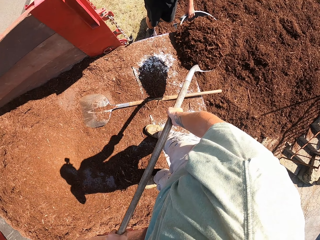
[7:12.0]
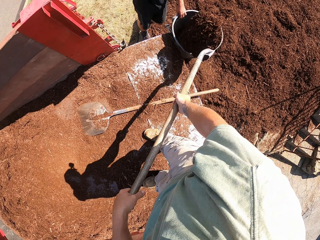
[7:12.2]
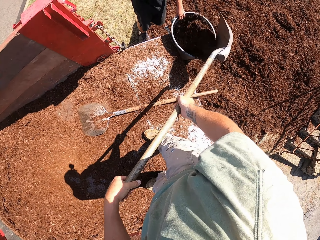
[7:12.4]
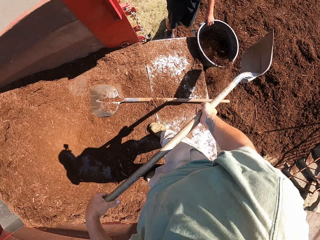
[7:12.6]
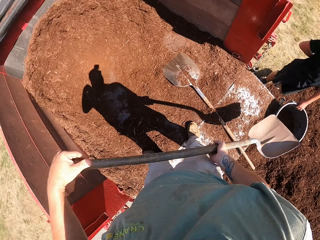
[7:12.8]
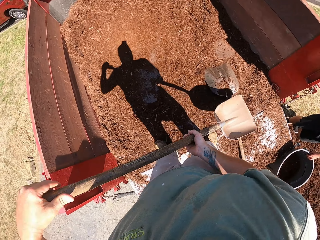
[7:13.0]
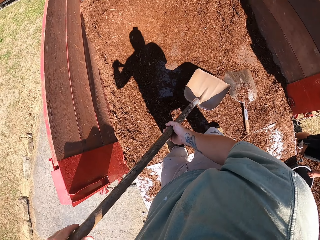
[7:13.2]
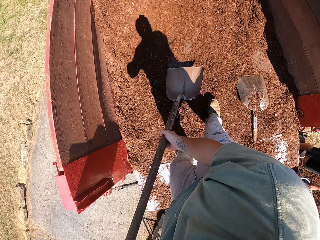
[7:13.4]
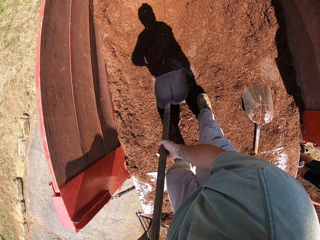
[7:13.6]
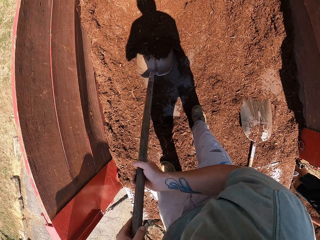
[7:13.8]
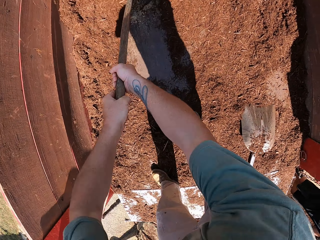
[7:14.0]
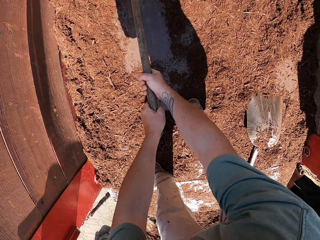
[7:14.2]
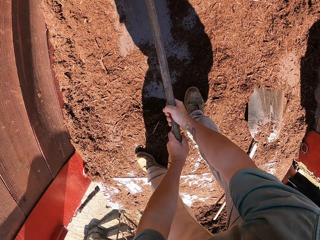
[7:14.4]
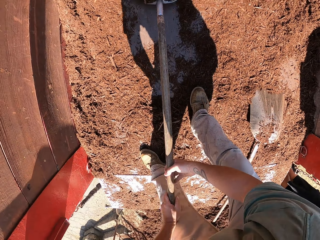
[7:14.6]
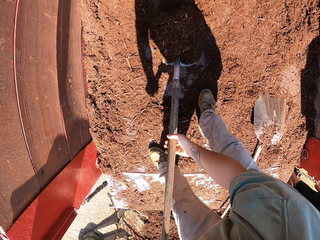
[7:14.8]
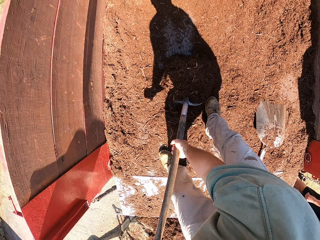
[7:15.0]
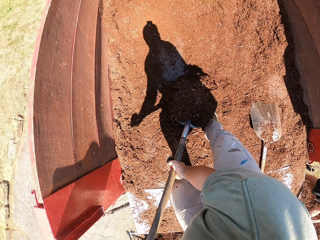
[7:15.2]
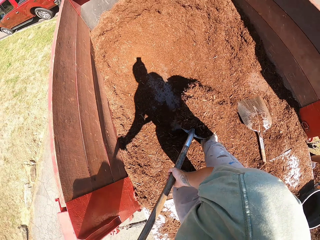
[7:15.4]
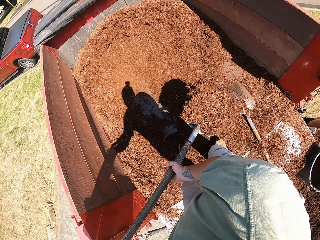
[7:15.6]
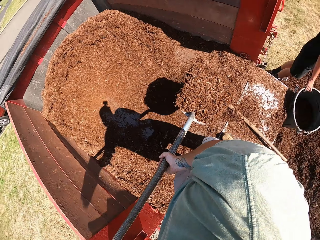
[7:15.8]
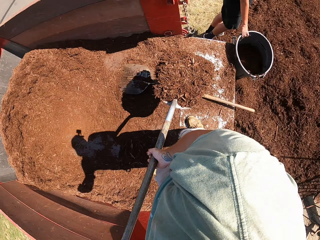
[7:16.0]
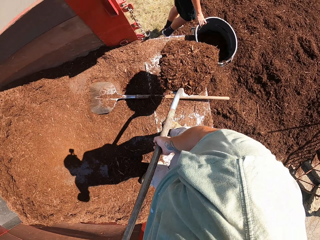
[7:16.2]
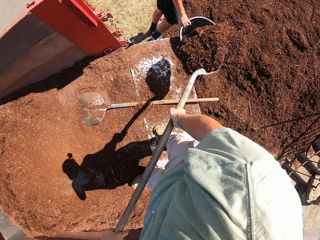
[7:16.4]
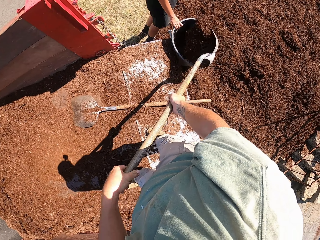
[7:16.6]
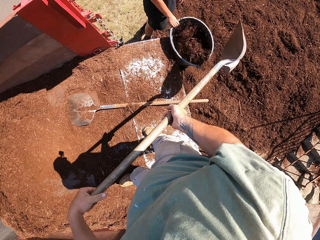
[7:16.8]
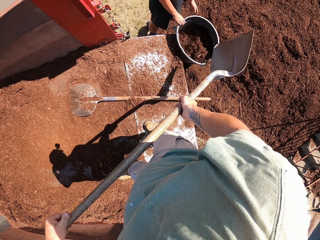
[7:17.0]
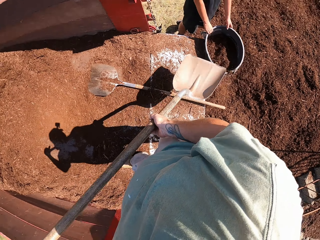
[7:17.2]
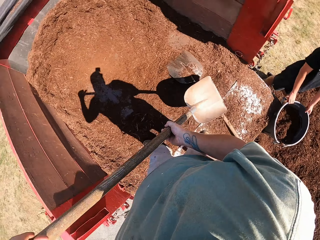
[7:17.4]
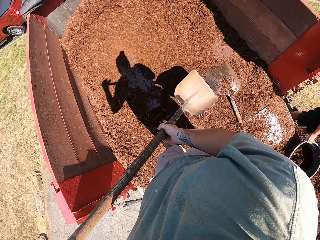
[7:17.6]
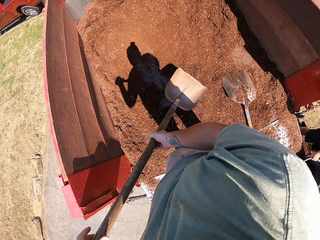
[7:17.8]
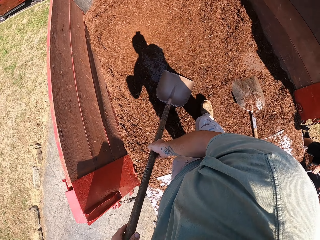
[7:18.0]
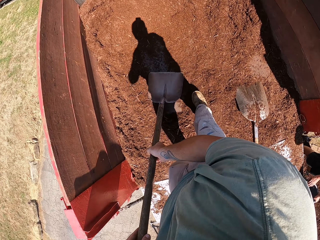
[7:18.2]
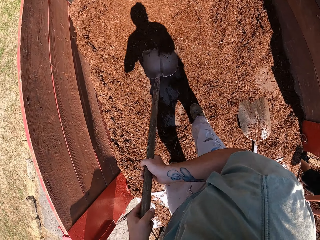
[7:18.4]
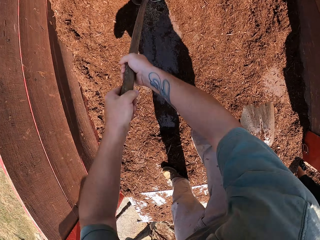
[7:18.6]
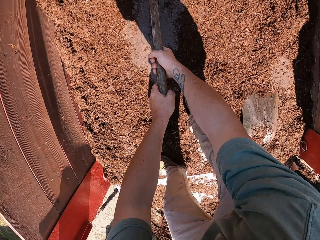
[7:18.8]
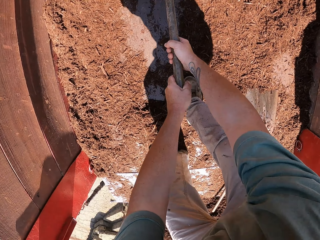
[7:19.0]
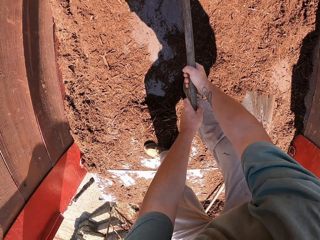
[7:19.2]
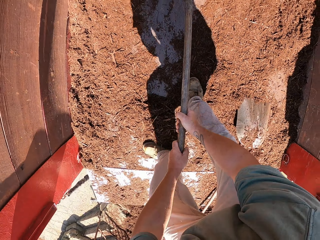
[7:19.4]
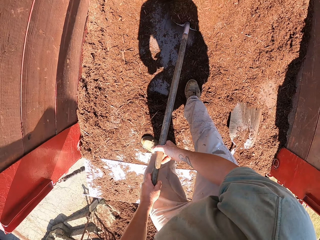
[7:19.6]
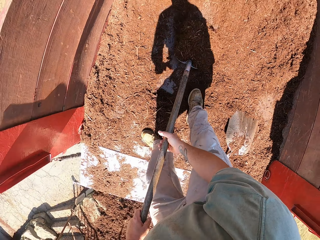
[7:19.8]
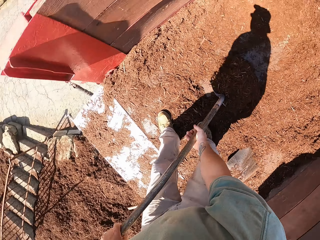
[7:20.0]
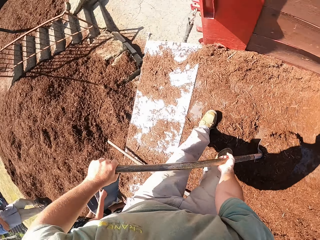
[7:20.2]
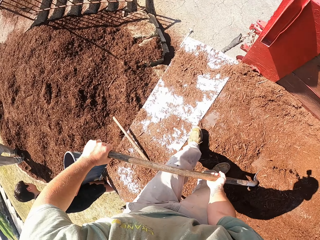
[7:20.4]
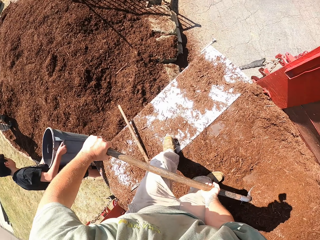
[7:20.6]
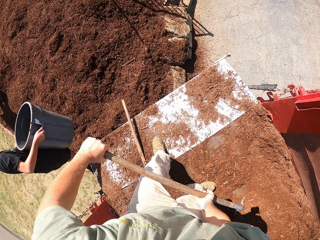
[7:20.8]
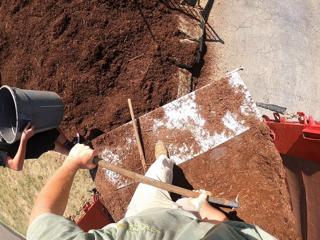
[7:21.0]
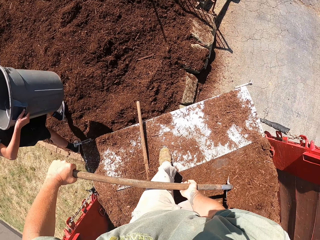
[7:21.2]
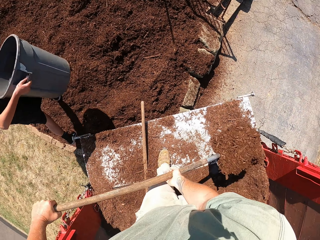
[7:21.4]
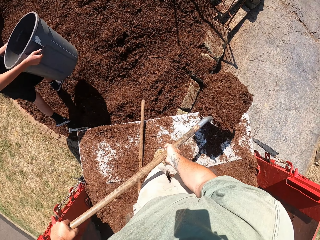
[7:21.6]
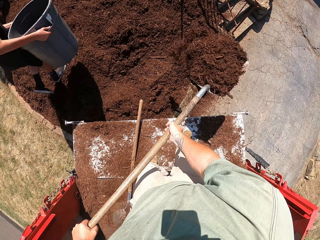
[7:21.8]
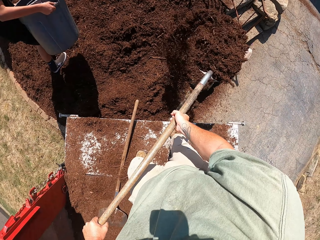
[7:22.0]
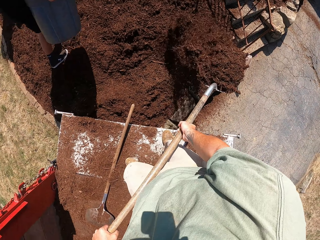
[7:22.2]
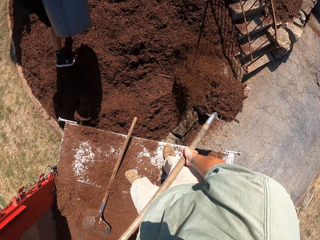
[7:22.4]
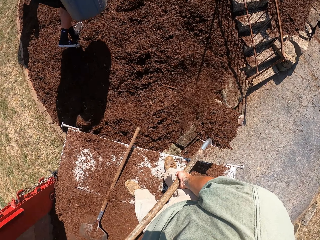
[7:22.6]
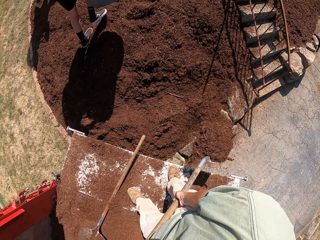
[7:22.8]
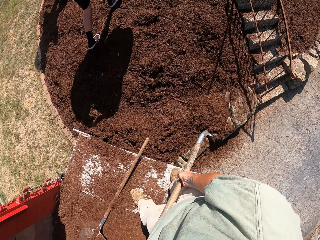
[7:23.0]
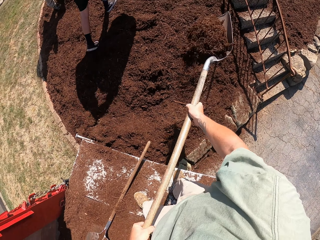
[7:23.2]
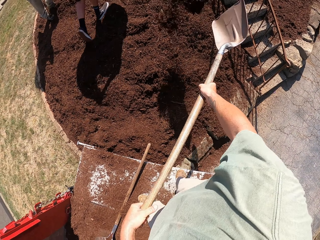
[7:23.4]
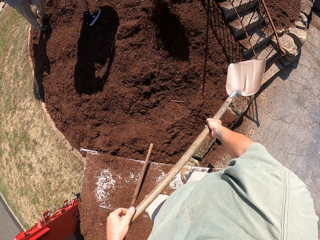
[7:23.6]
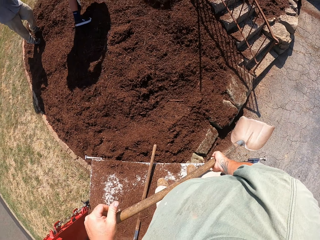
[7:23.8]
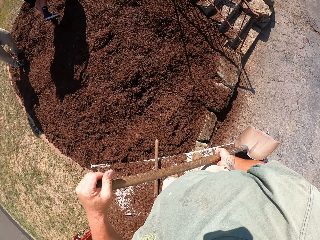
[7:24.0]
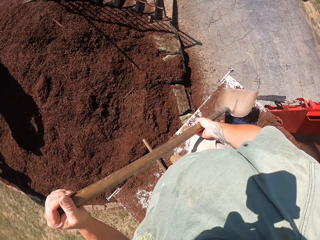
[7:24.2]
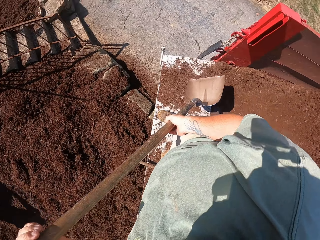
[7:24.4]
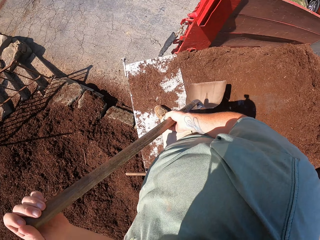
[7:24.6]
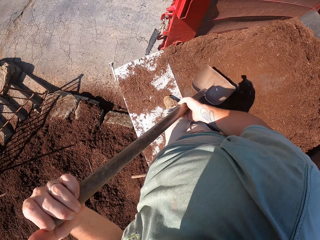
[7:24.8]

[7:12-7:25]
A man carries a tin of sand. The camera wearer pours out soil from the vehicle to the ground.

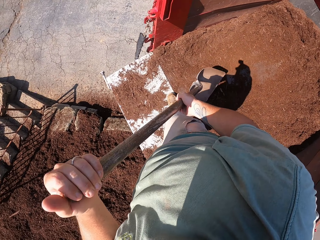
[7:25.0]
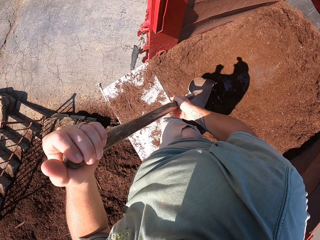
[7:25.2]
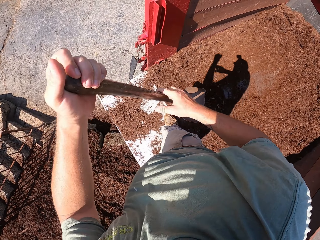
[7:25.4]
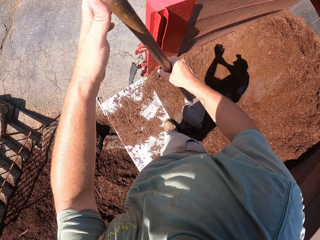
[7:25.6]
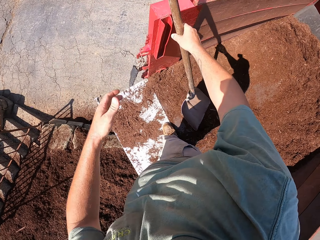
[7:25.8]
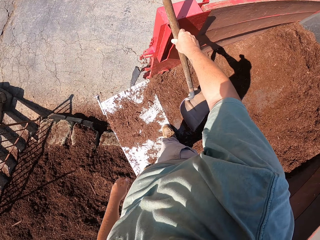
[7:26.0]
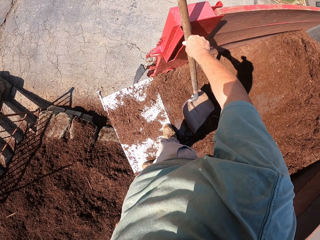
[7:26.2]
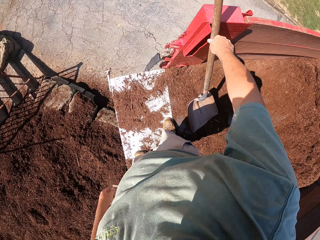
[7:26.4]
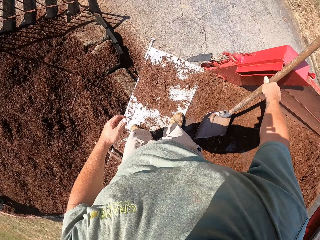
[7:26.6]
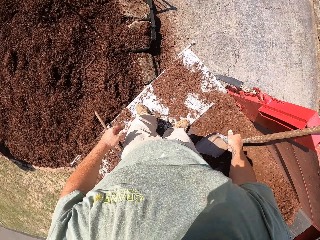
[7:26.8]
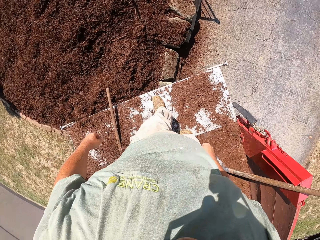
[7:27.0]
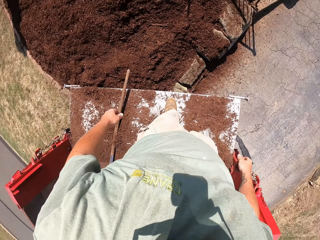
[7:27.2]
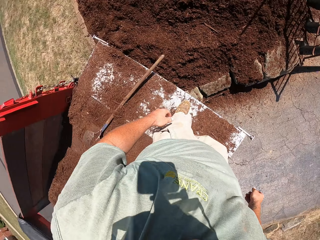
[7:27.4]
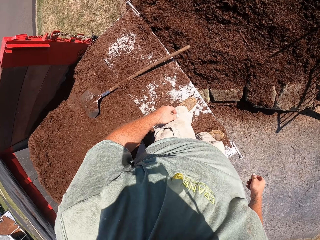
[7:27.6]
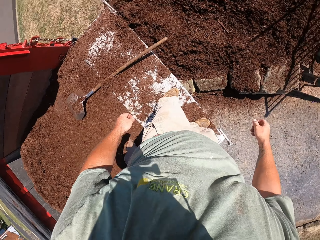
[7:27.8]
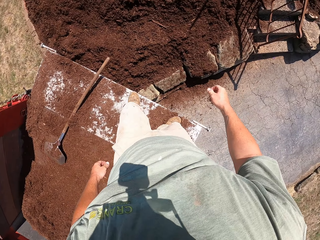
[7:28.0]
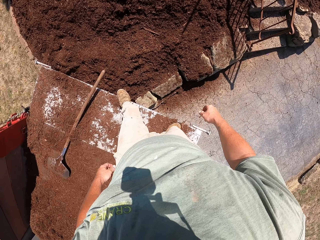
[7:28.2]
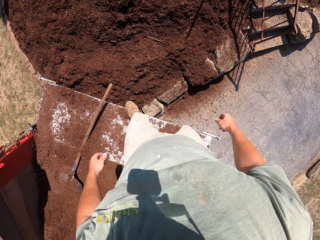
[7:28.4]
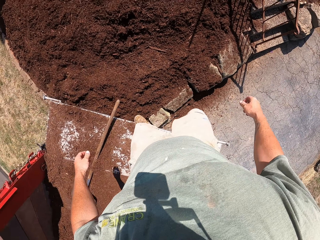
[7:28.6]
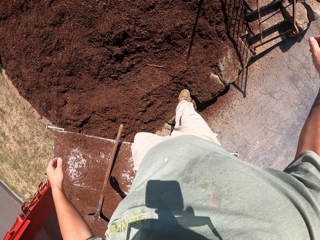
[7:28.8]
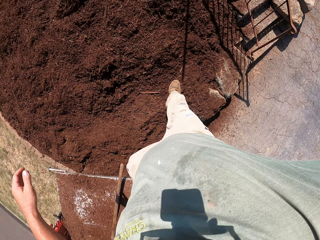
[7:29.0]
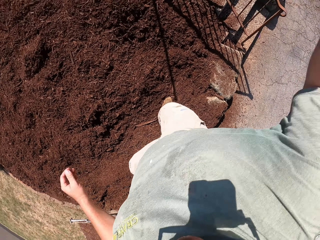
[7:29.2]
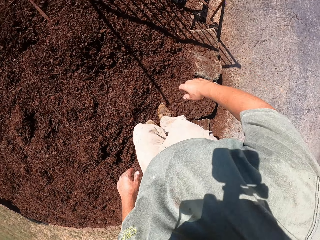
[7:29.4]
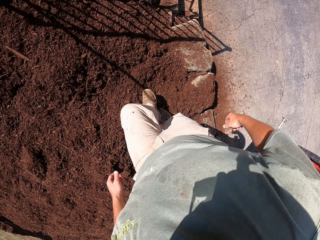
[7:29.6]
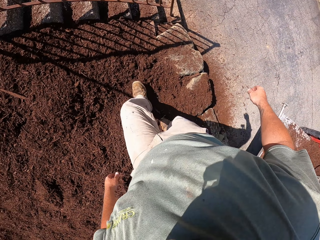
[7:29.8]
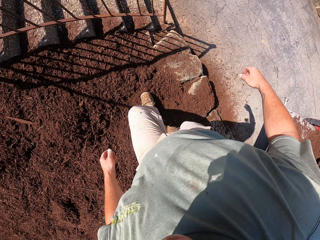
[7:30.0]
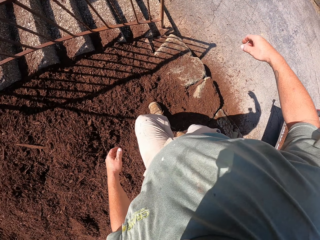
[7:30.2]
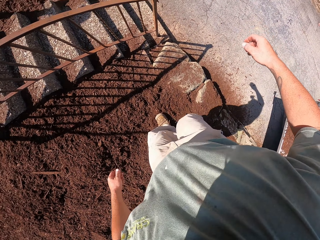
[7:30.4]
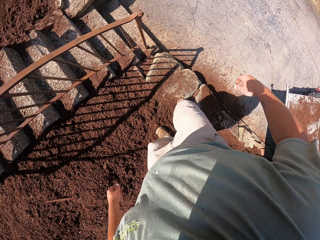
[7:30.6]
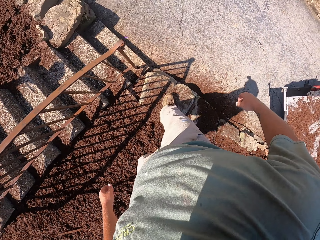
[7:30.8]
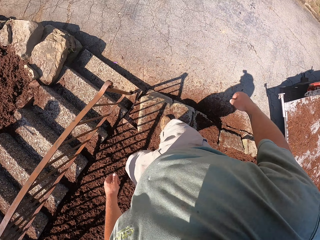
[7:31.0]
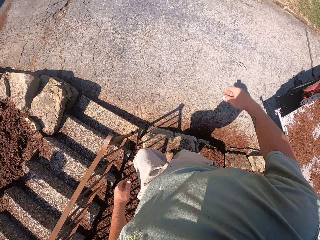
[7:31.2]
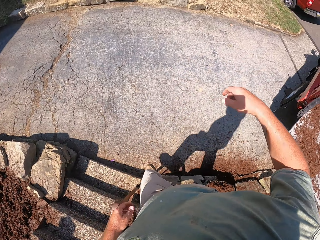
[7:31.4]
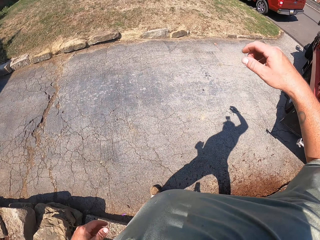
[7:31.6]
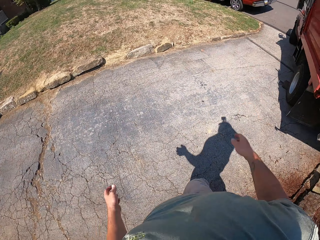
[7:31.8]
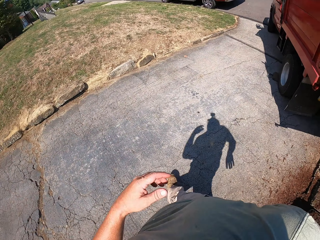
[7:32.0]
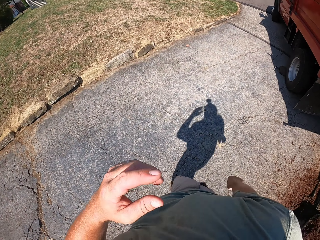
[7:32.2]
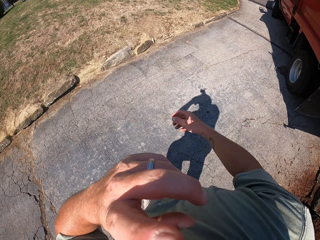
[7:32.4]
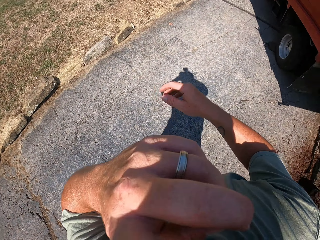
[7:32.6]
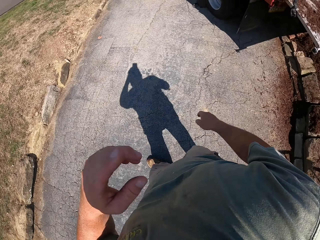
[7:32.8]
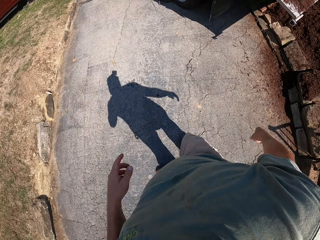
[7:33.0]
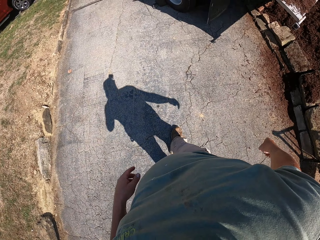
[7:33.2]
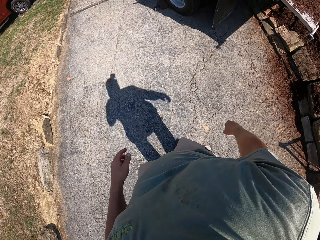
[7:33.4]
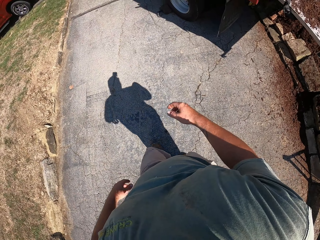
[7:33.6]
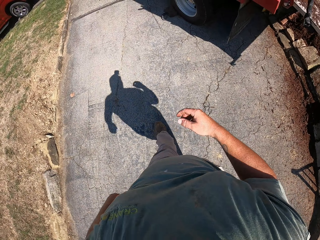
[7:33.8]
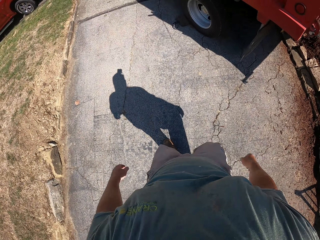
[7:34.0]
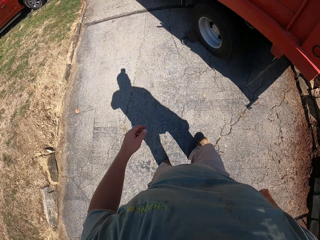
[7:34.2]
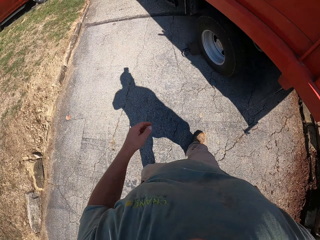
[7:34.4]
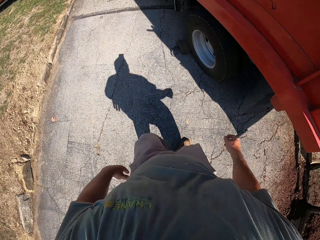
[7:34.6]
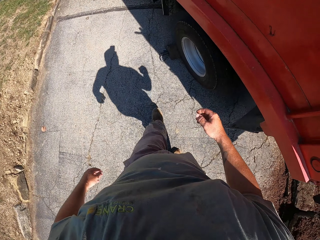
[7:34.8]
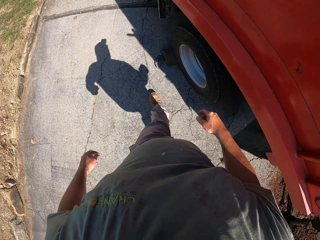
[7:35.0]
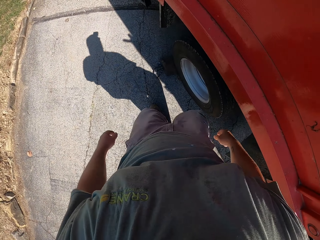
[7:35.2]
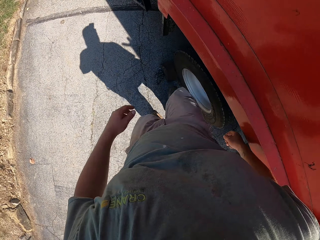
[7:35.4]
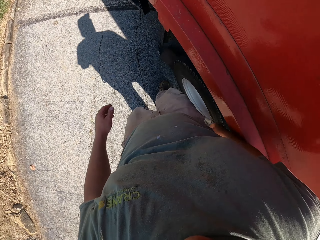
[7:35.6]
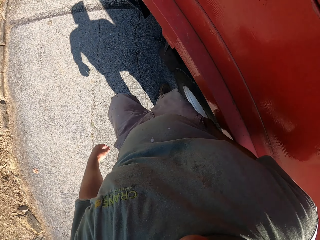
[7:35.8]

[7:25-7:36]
The camera wearer puts the spade on the truck. They jump from the truck.
